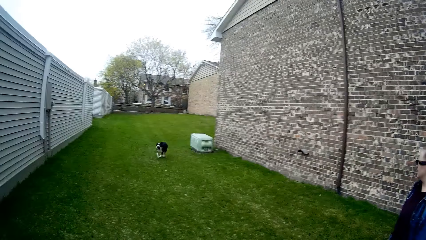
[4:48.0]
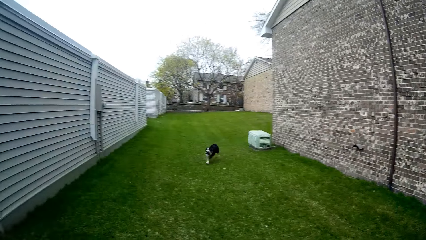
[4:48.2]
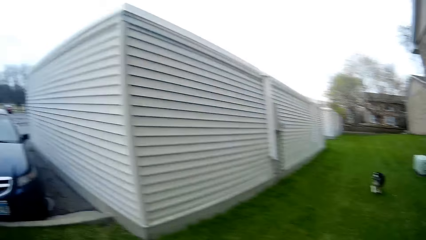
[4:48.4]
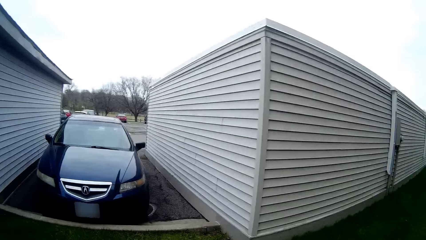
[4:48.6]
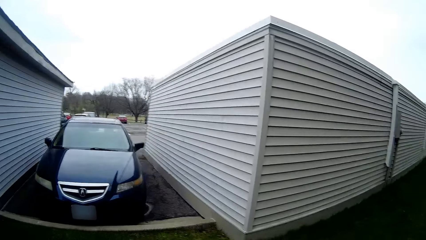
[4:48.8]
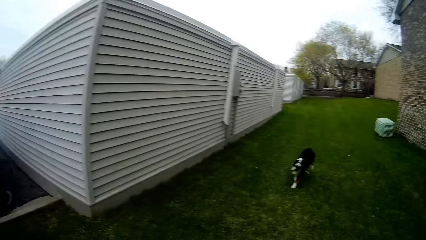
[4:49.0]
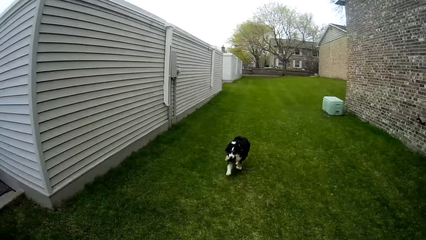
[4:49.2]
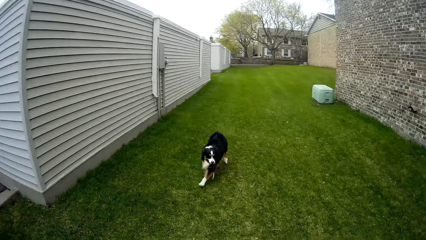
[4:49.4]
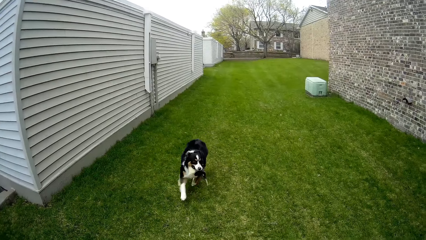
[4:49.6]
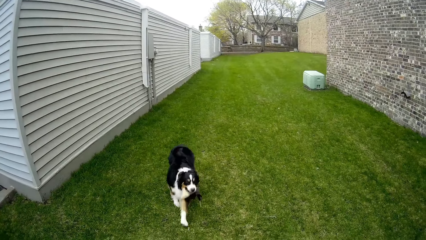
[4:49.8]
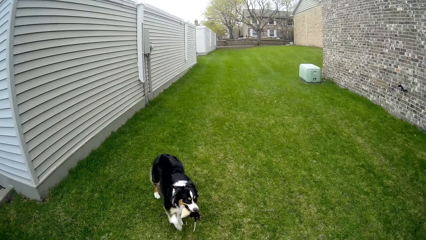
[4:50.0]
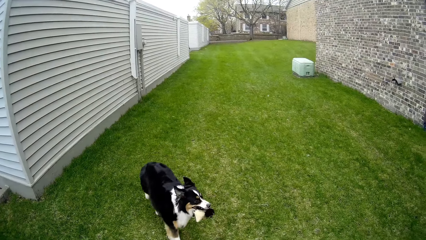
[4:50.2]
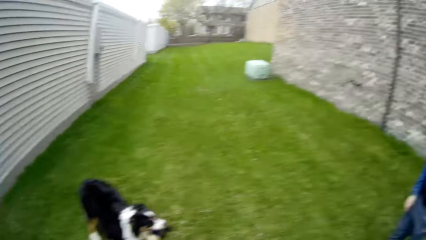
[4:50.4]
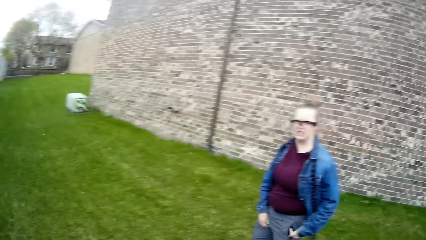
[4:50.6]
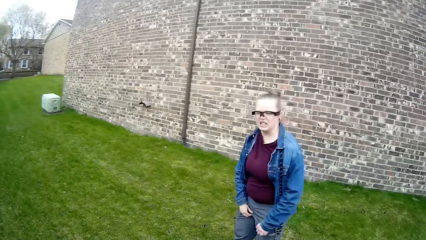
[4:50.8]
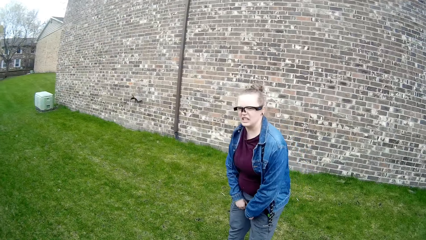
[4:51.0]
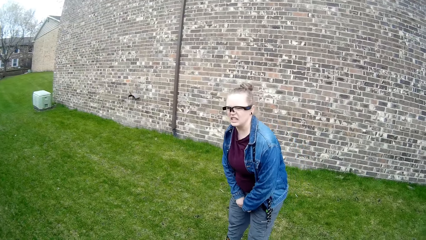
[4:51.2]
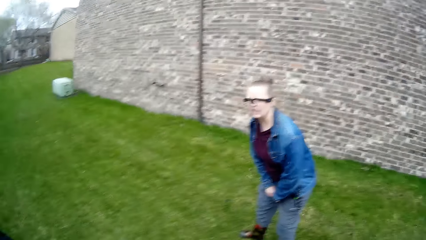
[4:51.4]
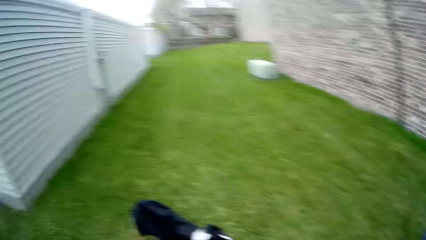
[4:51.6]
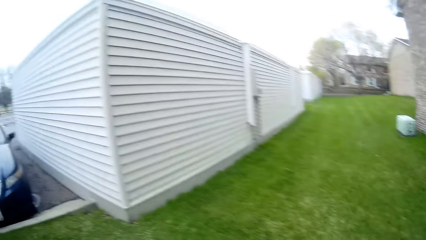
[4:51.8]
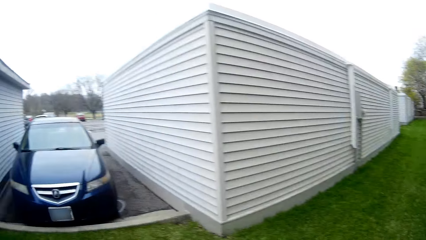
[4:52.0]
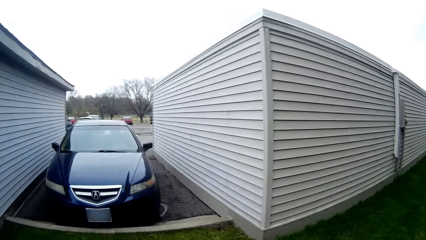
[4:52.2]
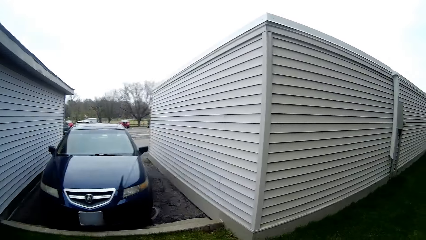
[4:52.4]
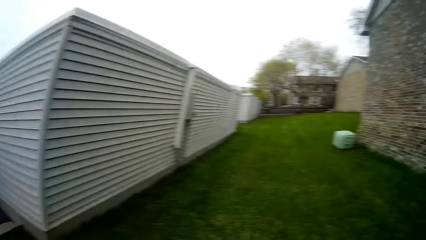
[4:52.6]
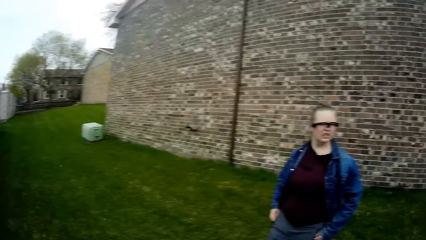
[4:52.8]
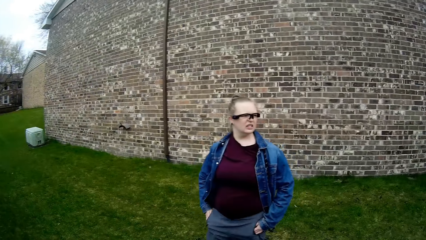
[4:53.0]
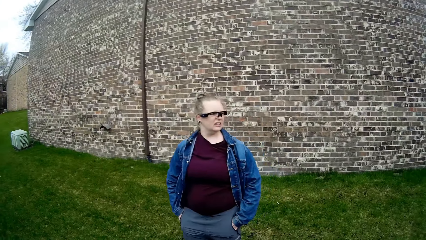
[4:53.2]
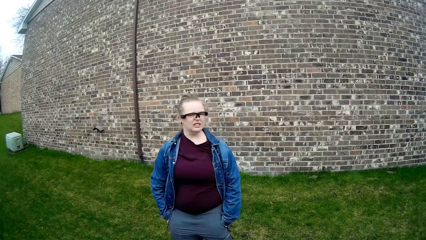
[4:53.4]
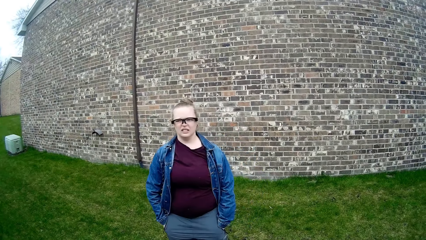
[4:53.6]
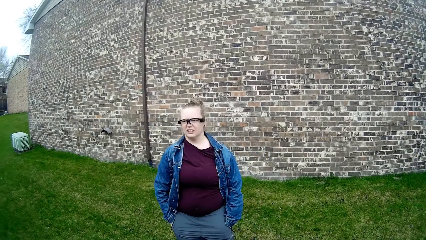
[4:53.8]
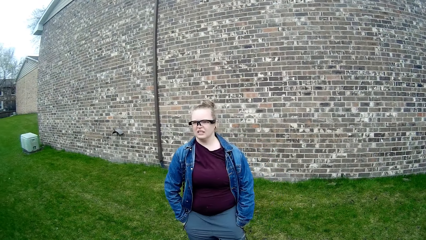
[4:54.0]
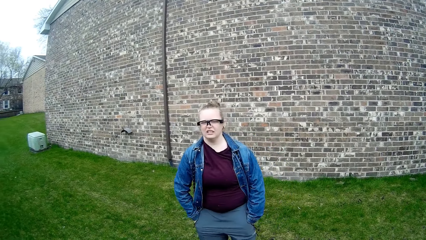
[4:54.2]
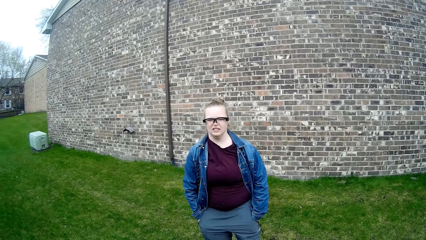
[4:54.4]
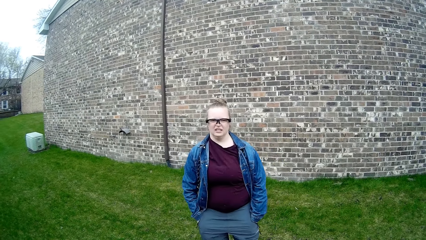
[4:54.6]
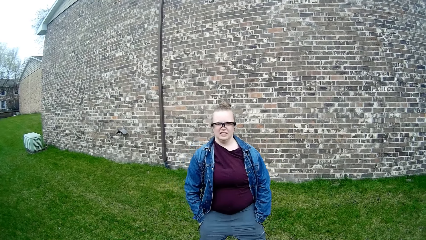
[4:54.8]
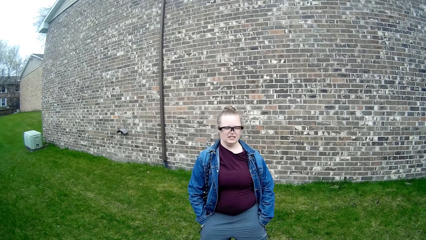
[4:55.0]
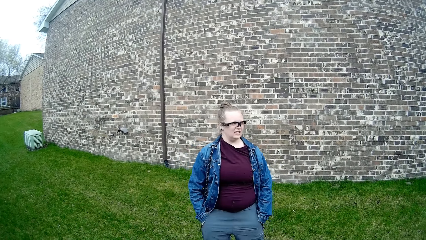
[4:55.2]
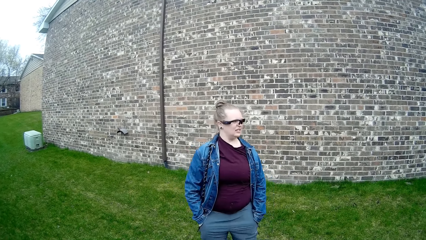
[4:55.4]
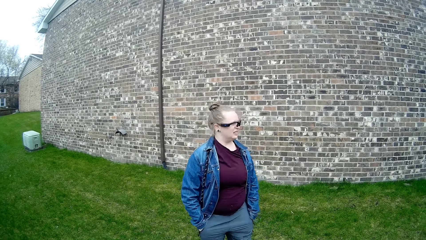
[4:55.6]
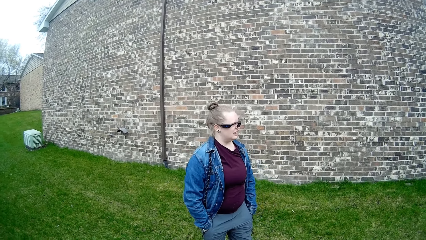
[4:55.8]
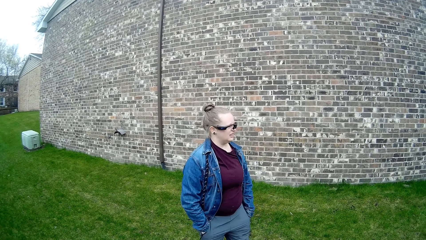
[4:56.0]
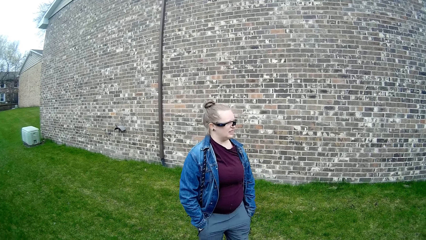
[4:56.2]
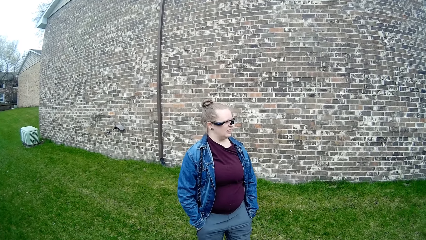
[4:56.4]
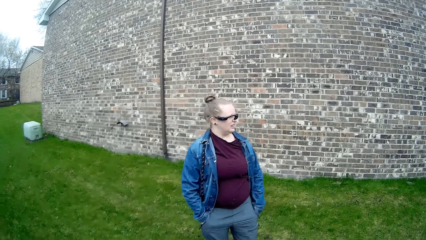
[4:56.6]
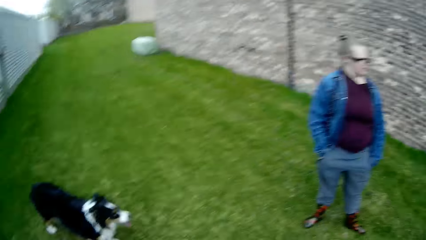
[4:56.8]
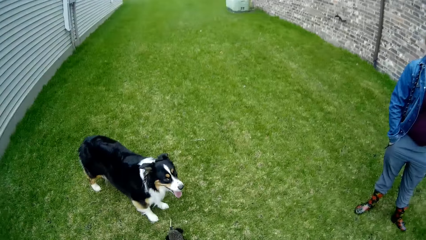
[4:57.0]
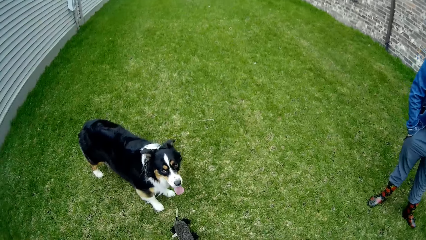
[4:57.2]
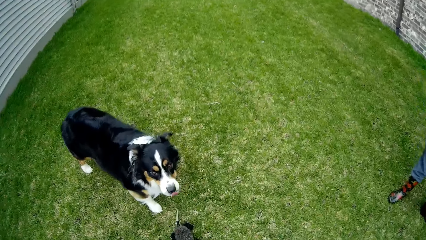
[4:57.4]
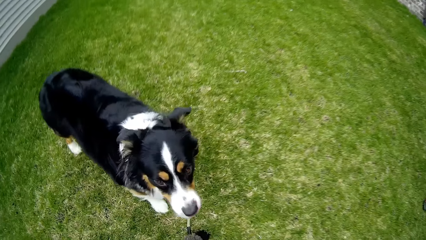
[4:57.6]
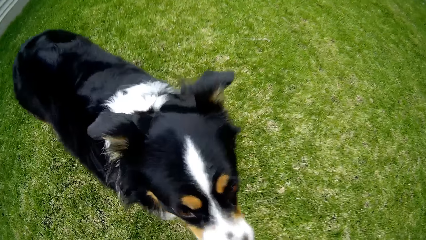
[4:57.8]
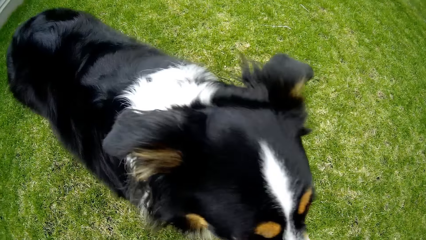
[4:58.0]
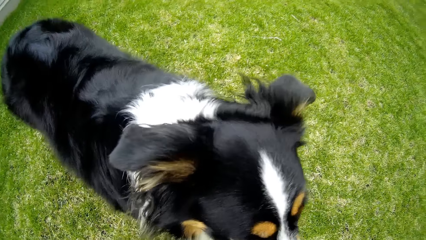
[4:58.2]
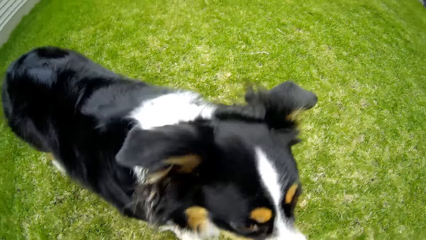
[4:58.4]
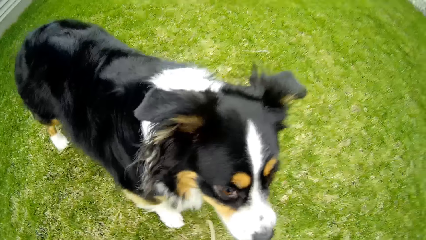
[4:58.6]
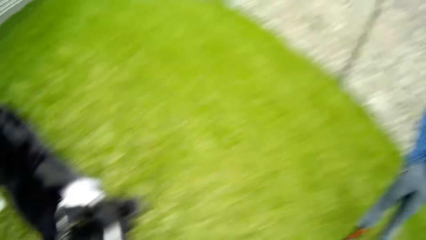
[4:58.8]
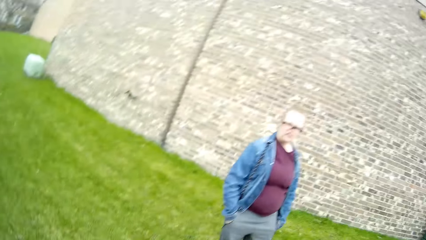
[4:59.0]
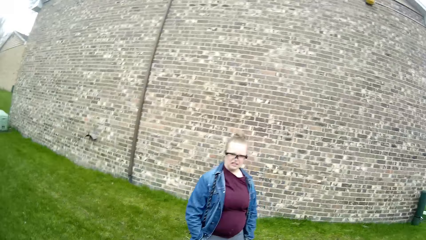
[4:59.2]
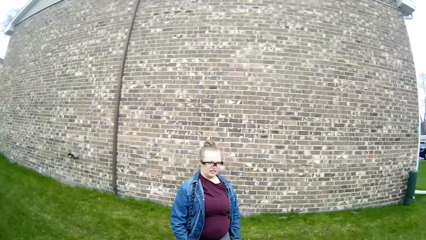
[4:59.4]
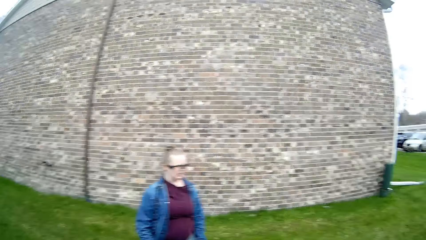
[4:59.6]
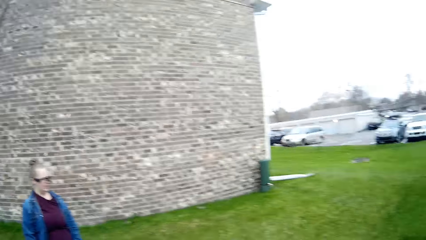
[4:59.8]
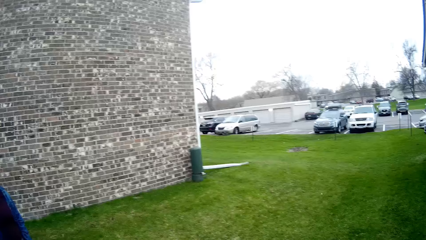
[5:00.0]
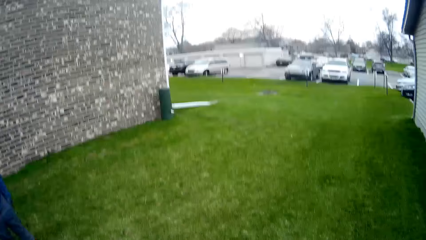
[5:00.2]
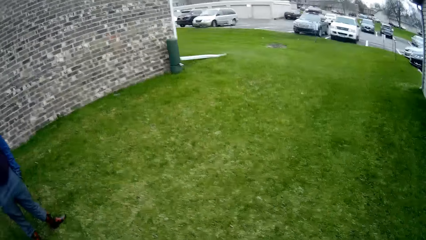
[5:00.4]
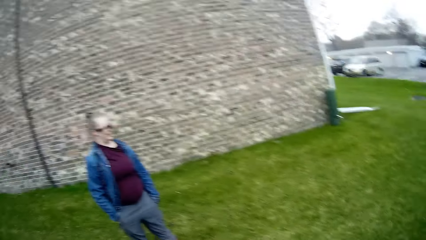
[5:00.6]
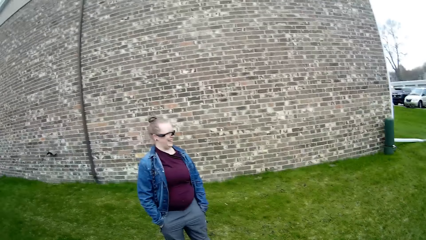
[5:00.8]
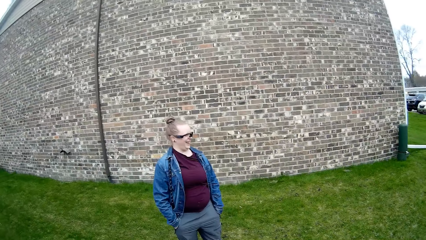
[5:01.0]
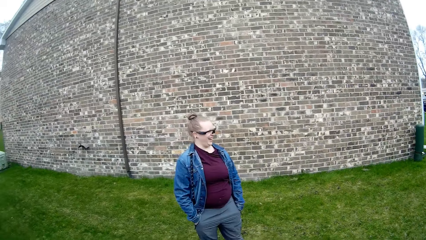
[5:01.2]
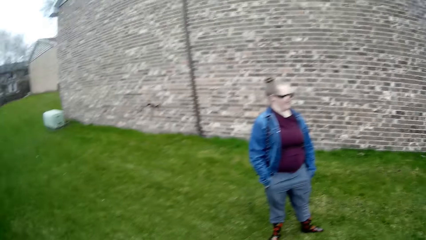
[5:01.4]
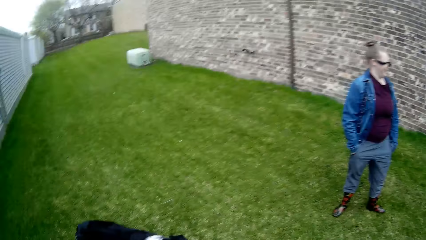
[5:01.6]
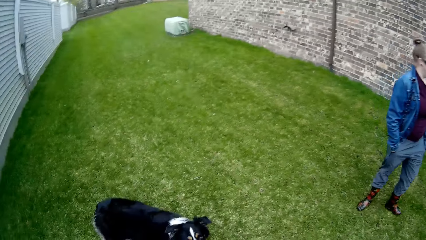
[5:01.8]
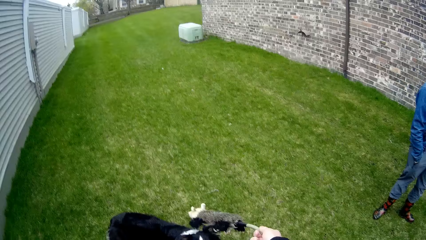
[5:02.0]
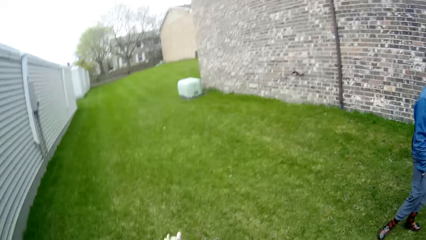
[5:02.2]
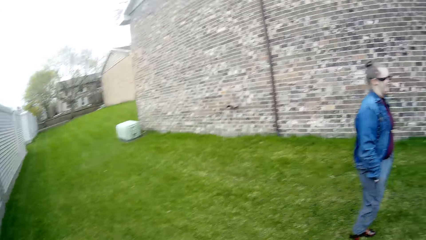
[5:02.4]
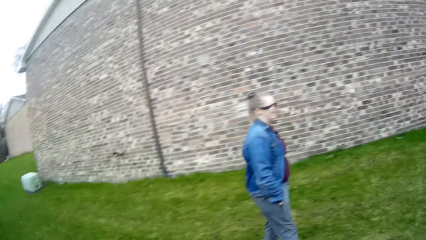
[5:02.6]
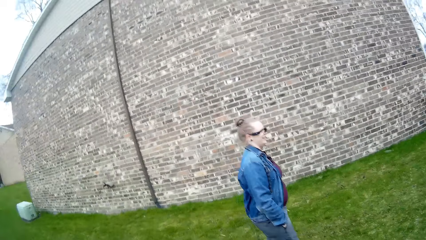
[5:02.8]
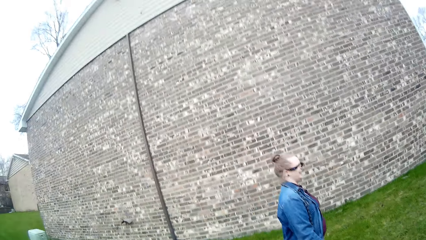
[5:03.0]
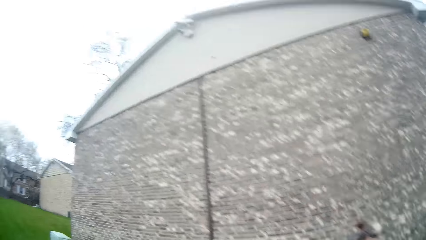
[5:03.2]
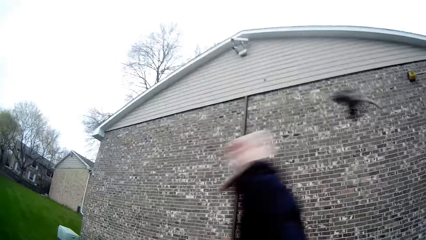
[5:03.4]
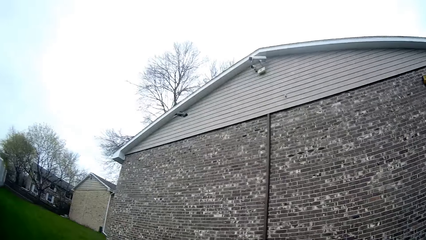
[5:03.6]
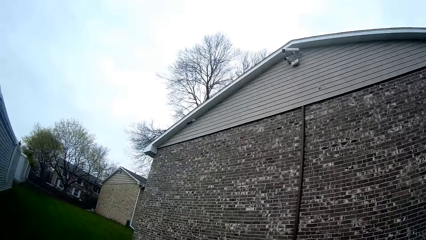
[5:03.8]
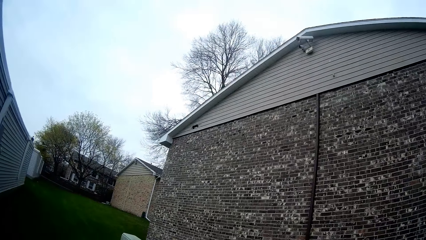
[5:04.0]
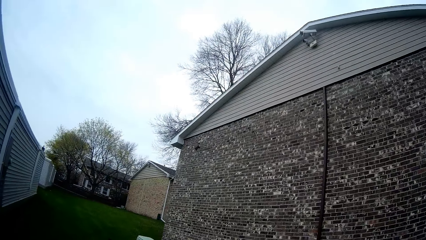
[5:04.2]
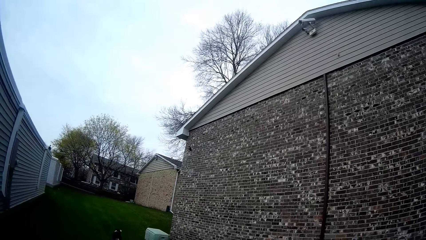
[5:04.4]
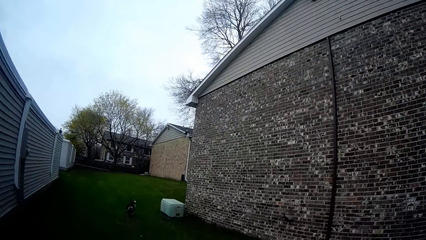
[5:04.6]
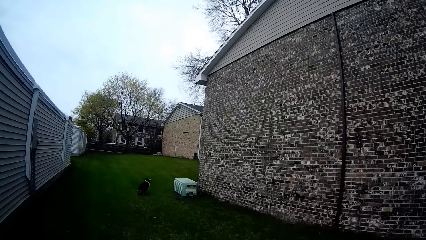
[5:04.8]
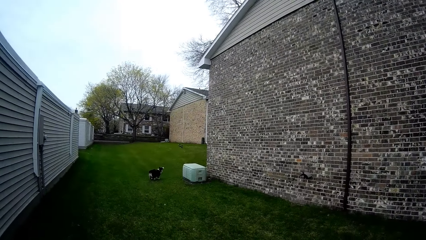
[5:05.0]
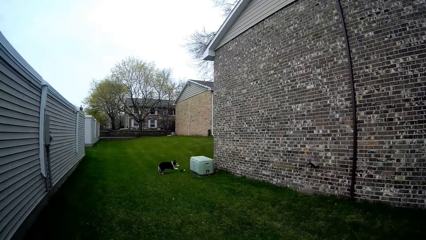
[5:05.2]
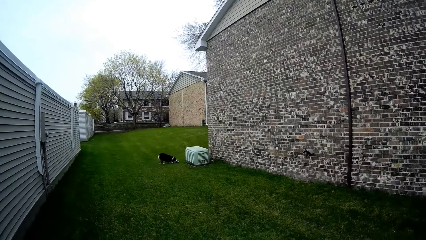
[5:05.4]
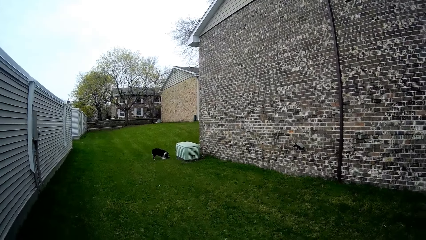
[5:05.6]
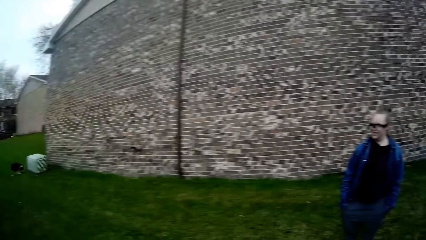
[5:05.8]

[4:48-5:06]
The camera wearer swings the dog toy with his right hand. He throws the dog toy at the dog with his right hand.
